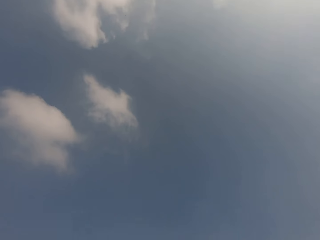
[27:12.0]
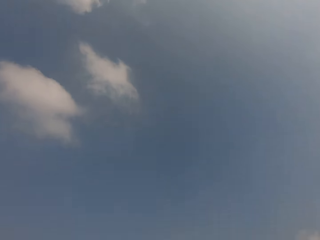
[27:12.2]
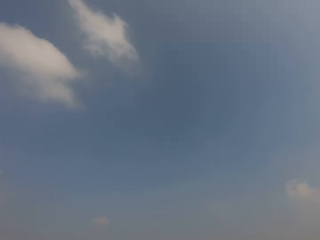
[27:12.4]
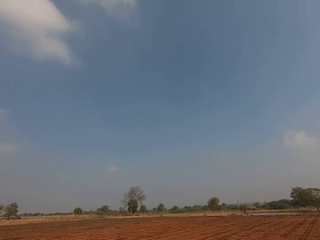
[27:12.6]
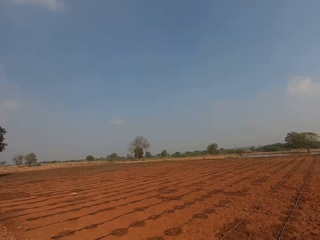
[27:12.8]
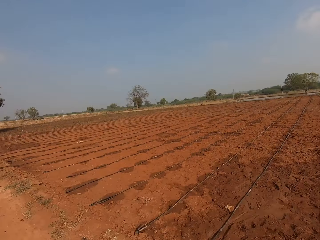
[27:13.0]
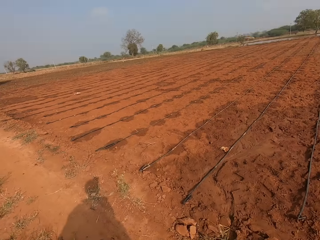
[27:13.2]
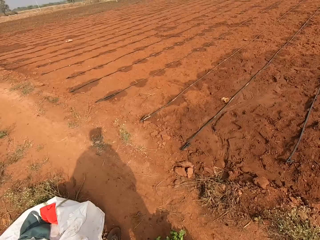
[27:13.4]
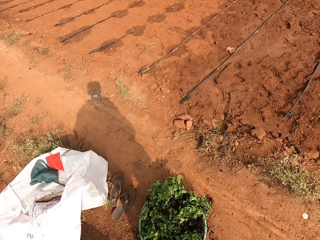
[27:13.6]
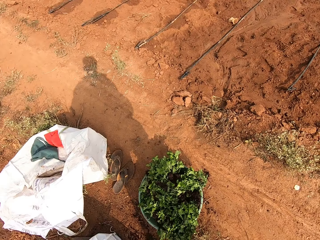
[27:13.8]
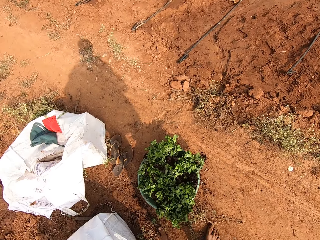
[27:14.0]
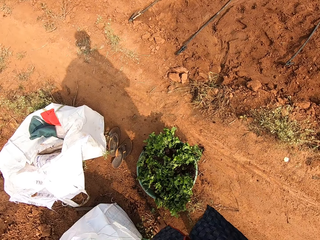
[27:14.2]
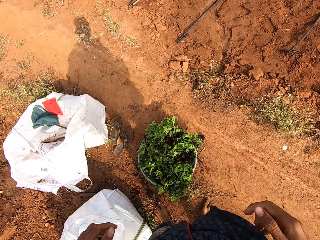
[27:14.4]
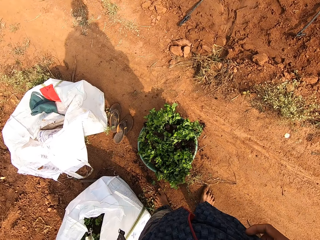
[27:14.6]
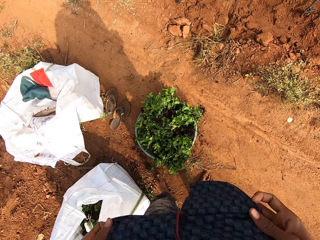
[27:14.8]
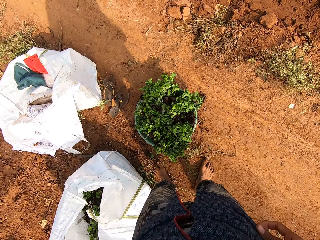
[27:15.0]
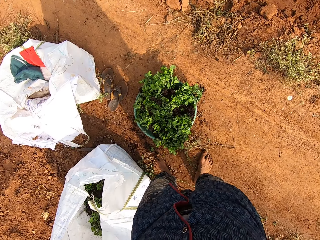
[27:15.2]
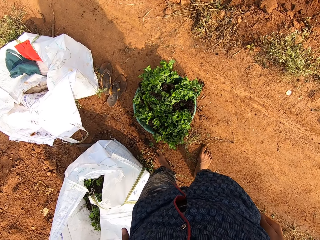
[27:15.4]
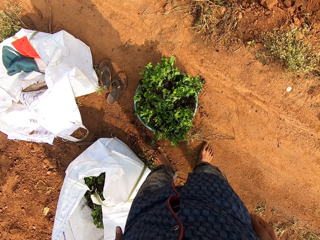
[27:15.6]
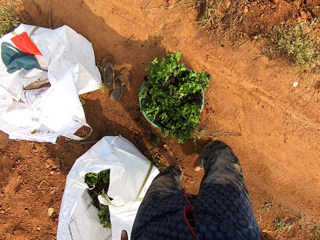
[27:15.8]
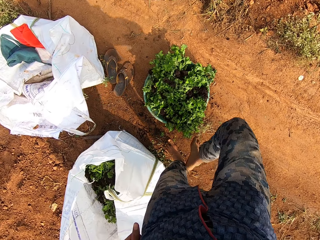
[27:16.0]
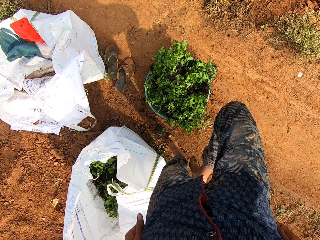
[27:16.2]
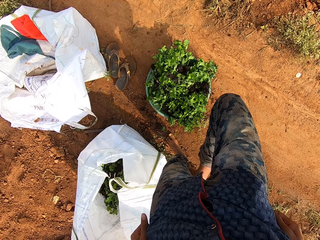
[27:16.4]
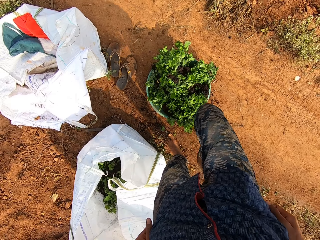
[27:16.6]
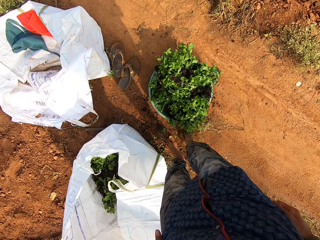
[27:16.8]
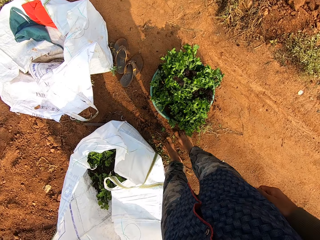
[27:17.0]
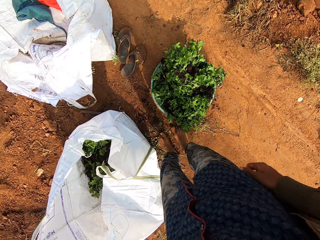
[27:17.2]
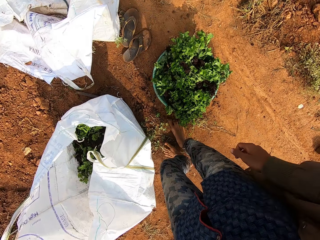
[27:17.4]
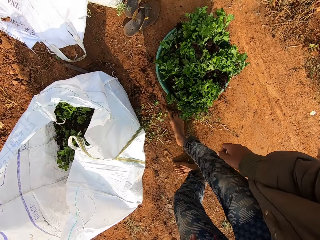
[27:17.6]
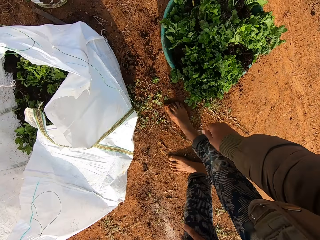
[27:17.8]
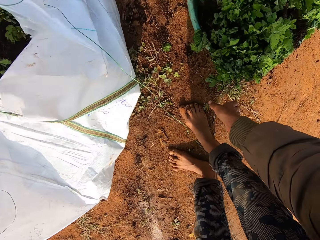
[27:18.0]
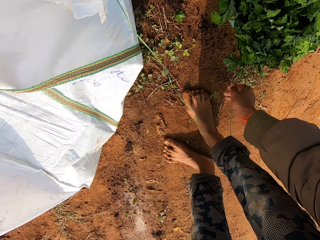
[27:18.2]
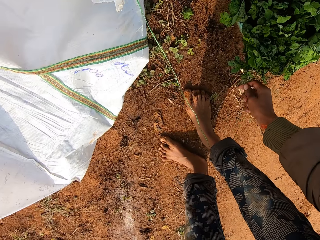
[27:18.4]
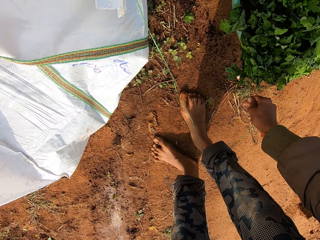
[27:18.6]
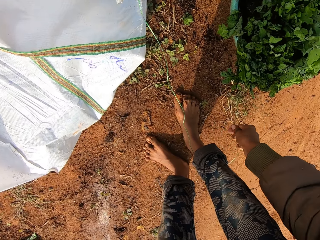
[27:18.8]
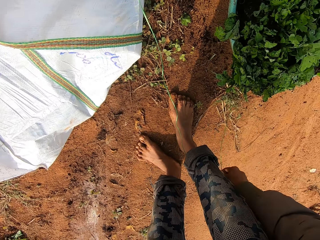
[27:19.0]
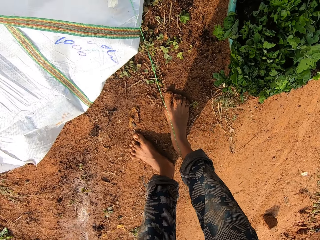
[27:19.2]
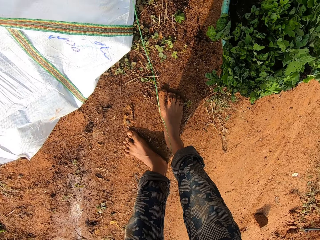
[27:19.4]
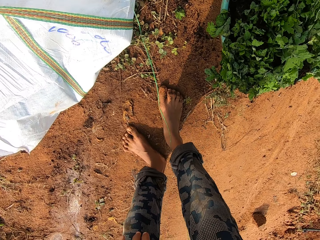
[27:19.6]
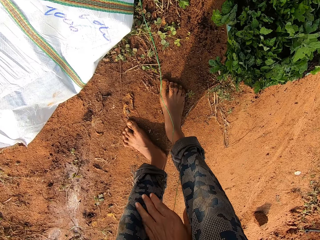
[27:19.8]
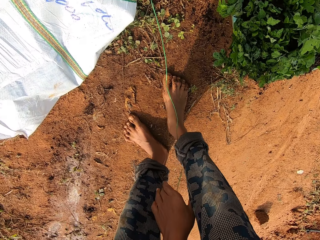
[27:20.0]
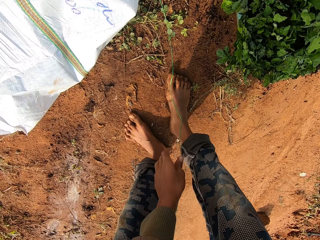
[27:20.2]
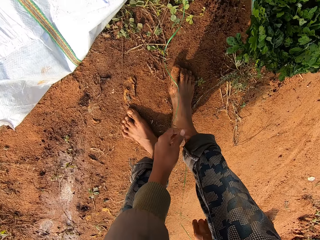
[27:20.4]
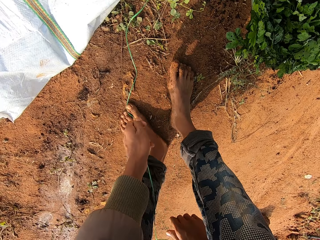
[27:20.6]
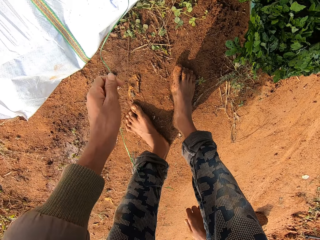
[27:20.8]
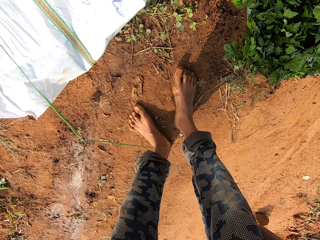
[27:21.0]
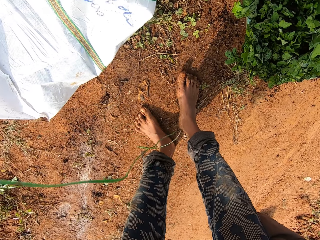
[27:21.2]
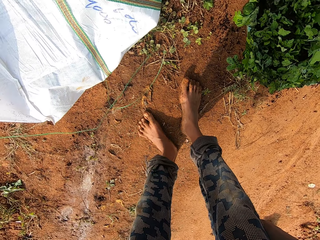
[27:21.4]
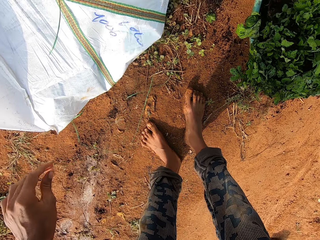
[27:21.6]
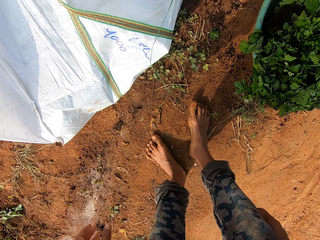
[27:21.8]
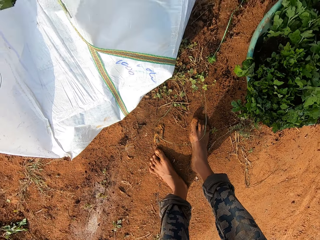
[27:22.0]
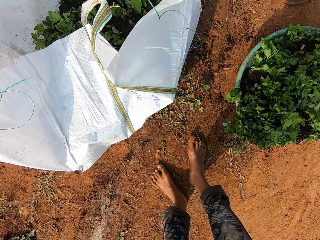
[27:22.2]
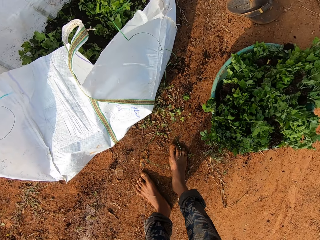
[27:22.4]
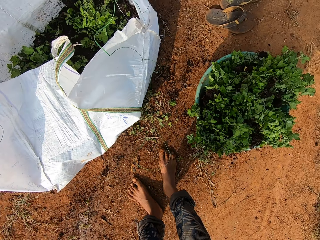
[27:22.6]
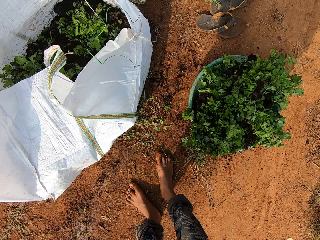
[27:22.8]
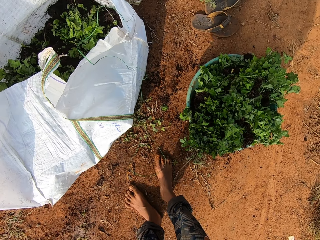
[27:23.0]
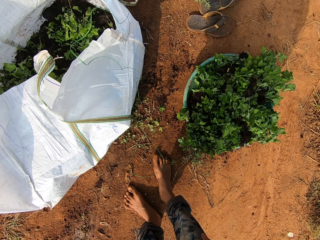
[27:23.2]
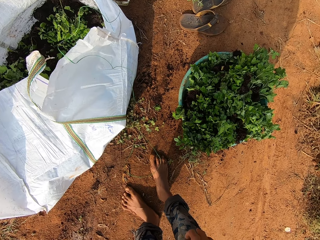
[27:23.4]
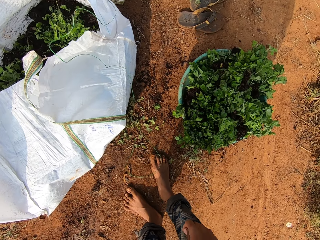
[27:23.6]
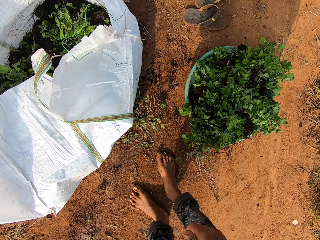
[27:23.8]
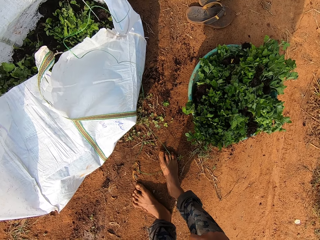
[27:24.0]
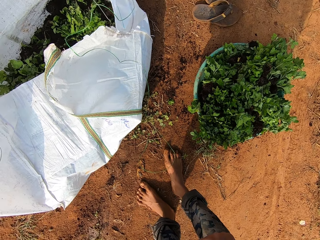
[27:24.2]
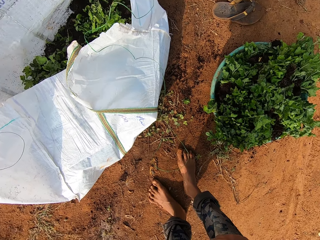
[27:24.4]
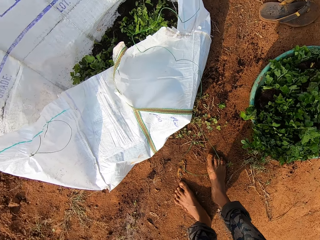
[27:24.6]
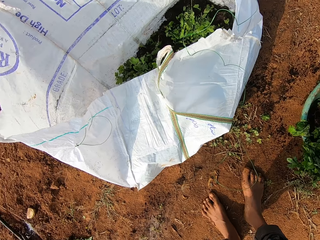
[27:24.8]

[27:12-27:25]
The camera wearer holds his cloth with both hands. He raises his right leg. He pulls the string. He loosens the rope of a sack with his right hand. He holds the rope of the sack with both hands. He drops the rope of the sack on the sack with his left hand.

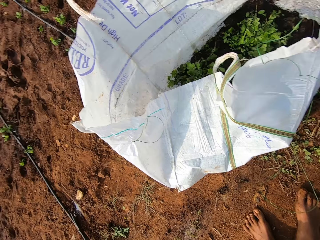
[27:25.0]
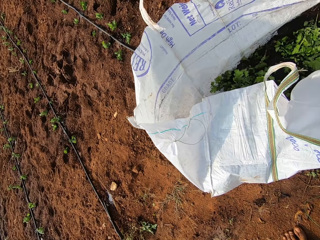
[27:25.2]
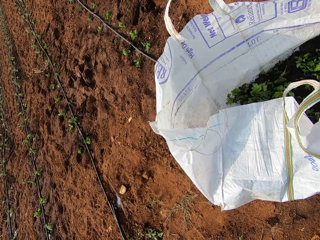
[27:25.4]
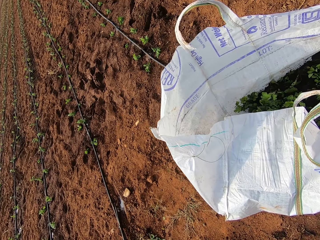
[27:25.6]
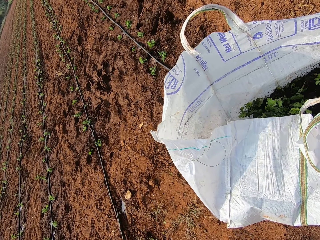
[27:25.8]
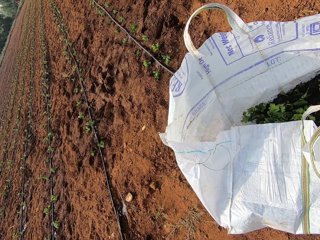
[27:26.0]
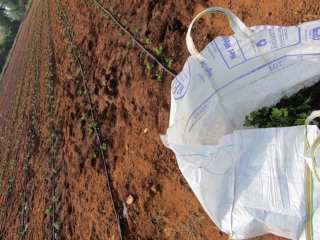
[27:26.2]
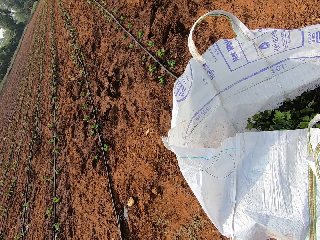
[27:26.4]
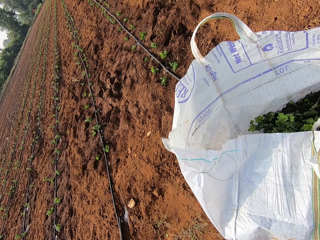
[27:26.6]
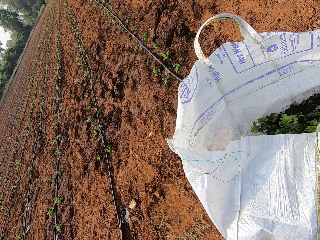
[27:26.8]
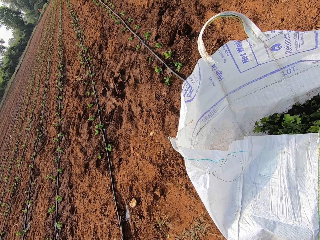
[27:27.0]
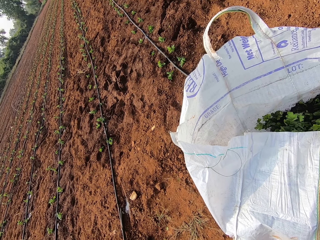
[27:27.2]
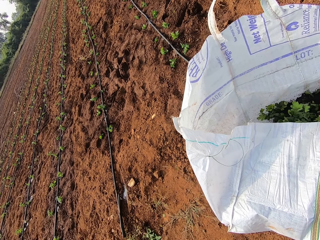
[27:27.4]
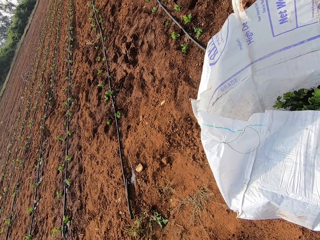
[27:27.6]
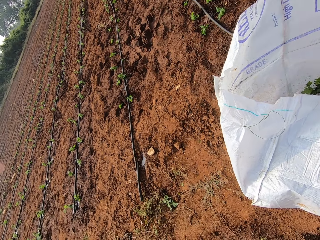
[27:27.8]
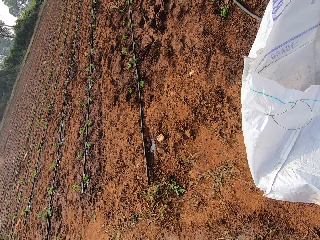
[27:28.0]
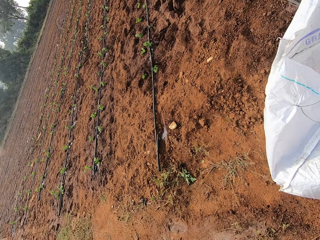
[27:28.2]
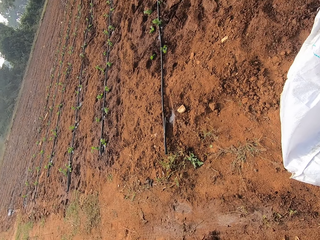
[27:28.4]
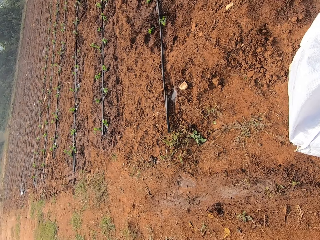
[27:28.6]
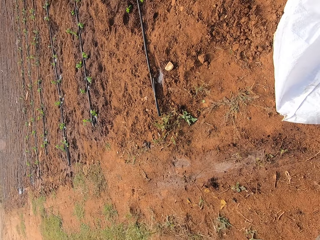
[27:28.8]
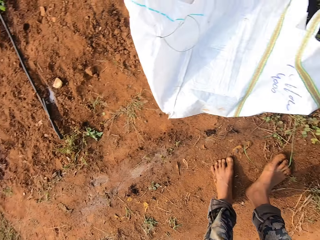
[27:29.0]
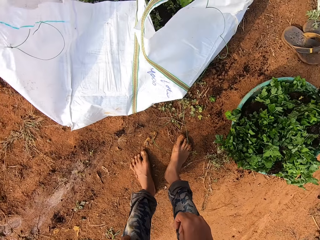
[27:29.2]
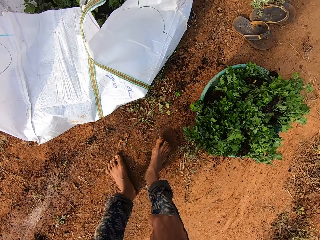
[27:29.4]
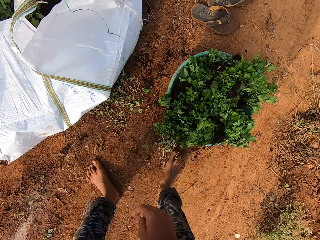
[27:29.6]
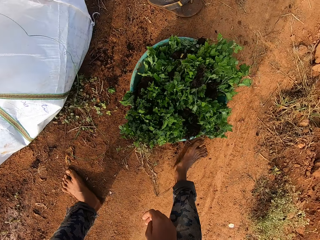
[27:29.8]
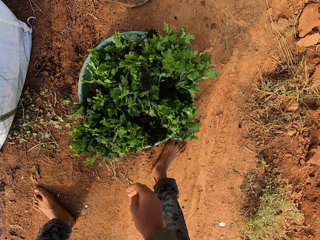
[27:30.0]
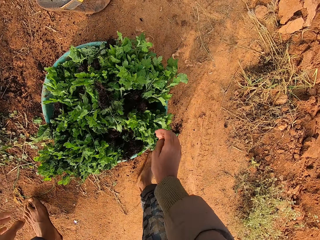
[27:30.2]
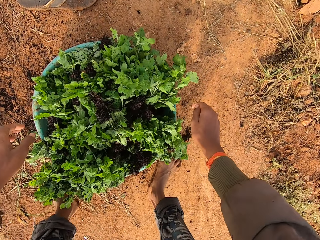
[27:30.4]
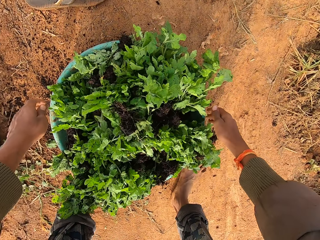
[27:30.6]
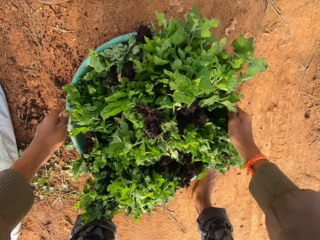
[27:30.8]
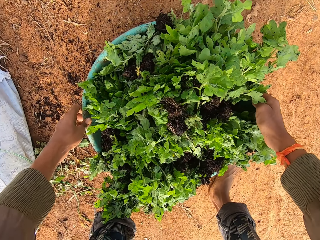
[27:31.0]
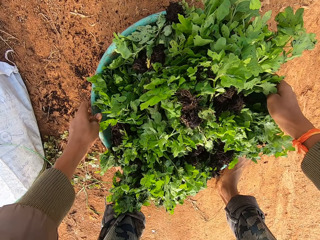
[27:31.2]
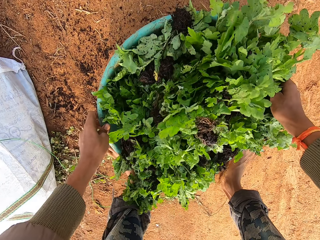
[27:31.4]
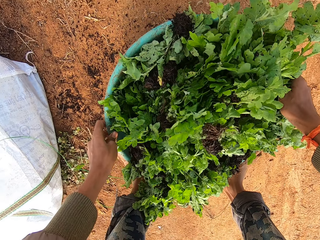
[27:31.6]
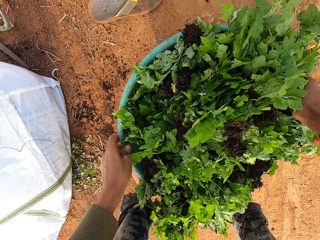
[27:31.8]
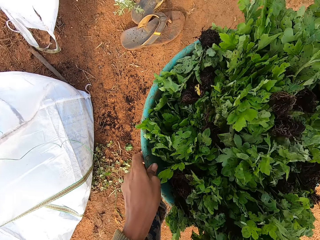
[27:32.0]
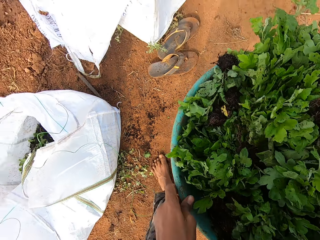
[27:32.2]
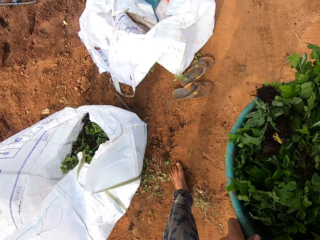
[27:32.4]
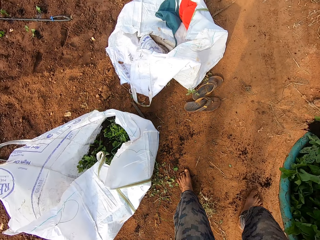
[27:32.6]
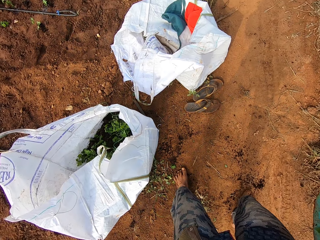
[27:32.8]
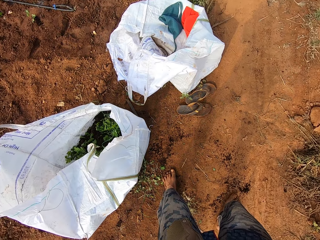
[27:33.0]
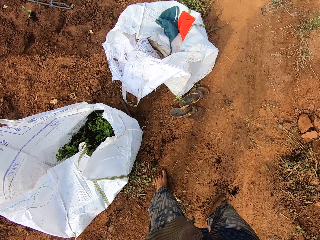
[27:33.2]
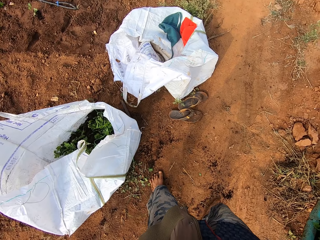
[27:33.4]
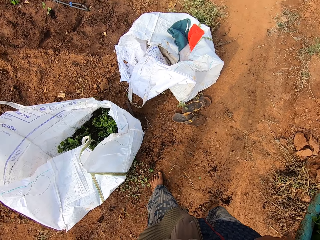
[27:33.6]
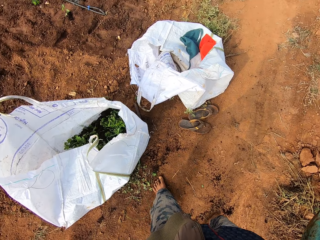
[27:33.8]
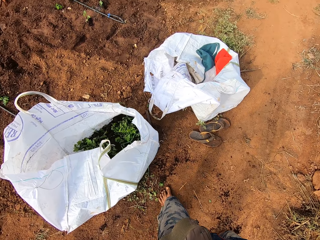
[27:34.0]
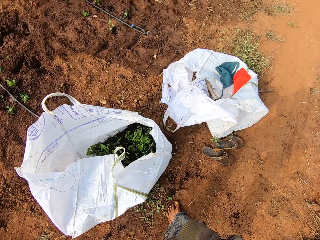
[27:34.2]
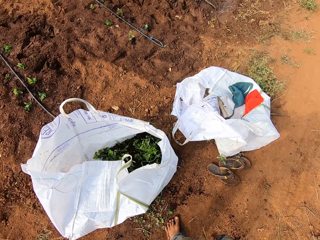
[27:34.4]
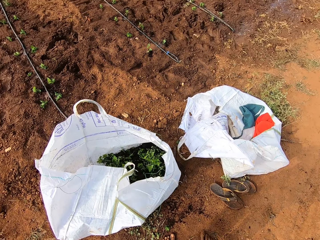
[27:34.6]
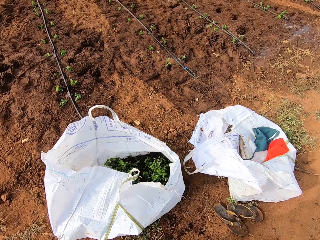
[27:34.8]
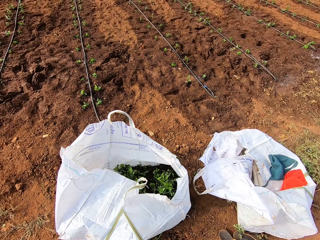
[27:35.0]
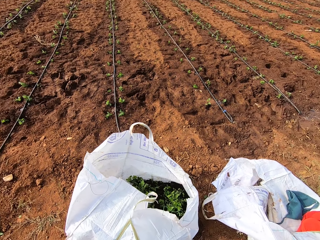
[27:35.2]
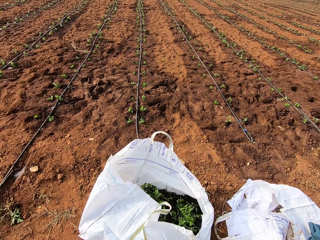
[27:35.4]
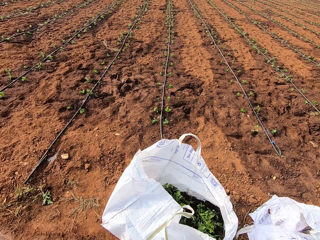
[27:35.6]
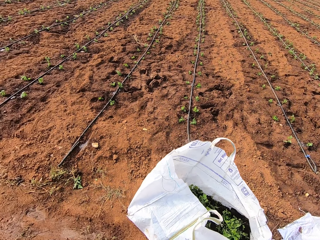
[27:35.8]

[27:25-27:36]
The camera wearer looks around the farm. They carry a bowl of plants from the ground around the farm with both hands.
